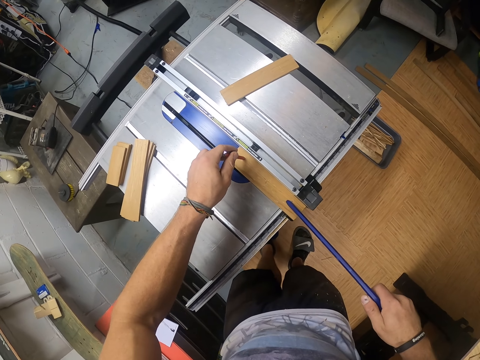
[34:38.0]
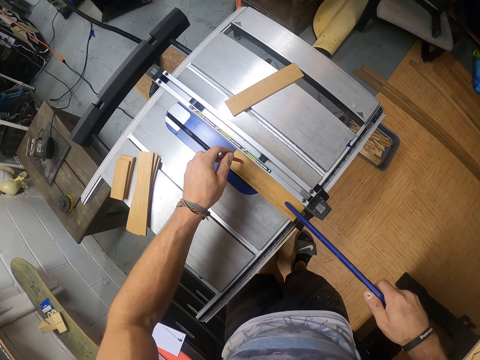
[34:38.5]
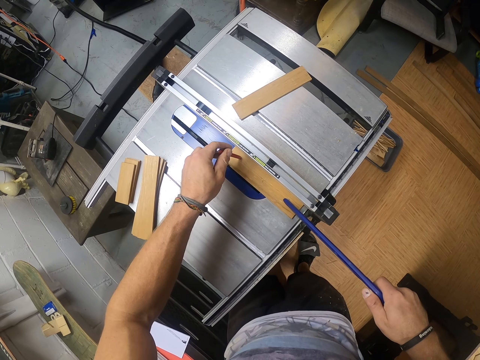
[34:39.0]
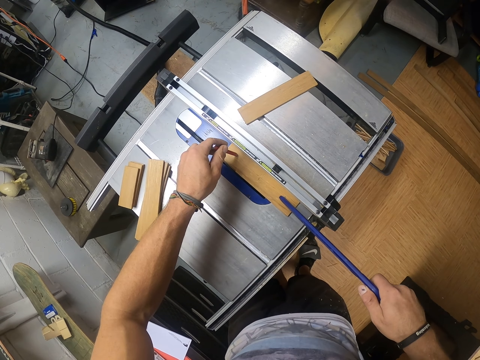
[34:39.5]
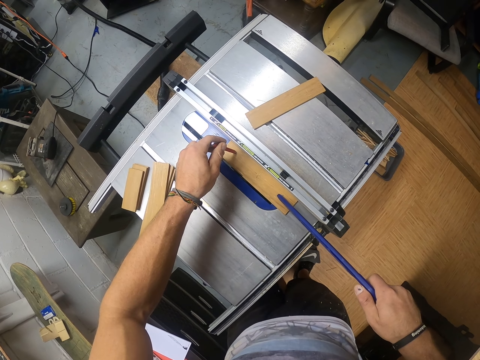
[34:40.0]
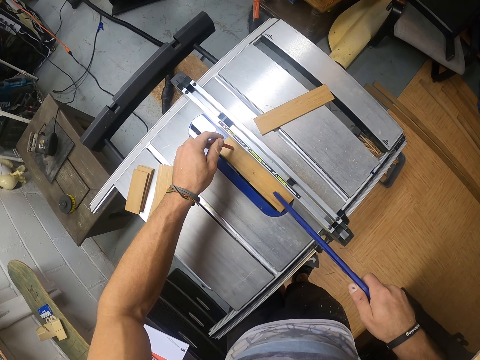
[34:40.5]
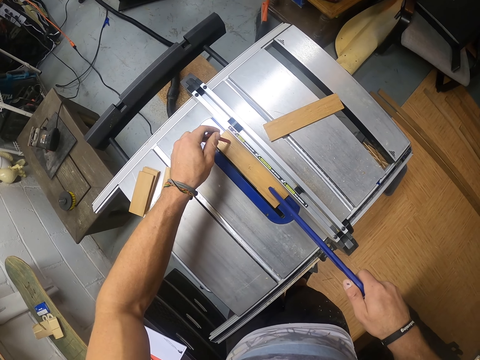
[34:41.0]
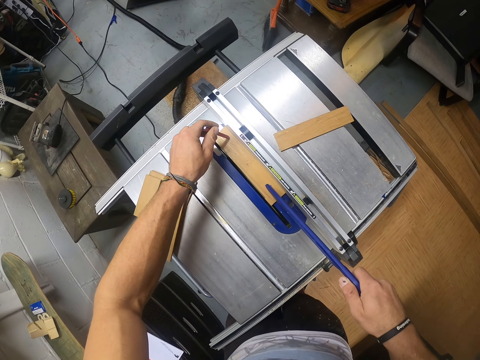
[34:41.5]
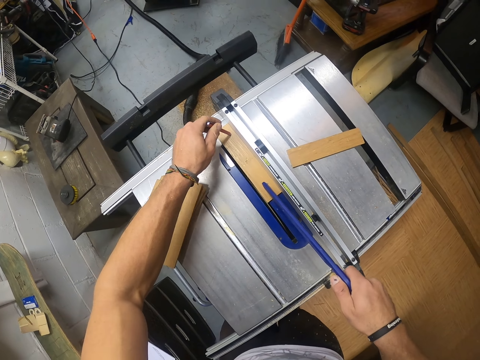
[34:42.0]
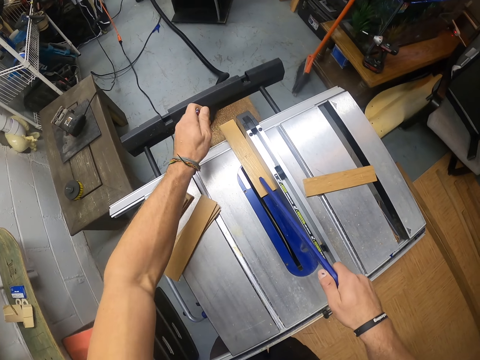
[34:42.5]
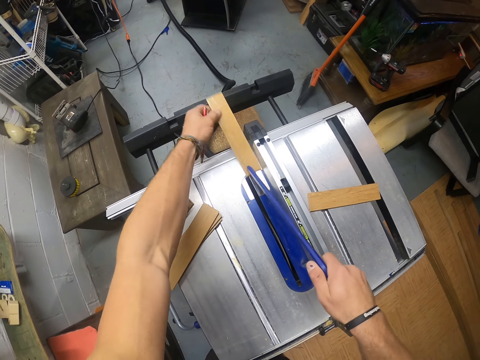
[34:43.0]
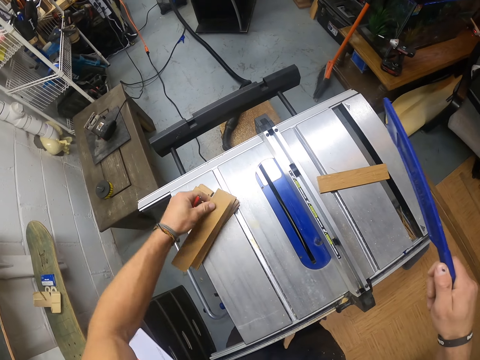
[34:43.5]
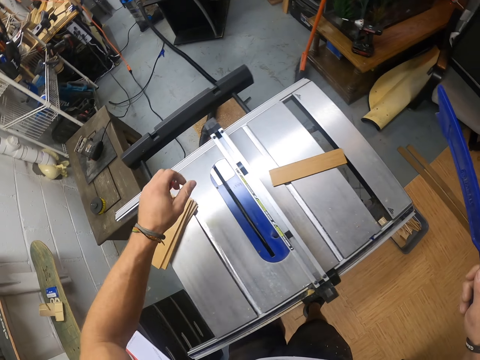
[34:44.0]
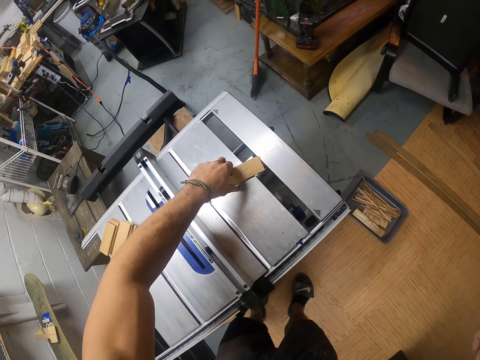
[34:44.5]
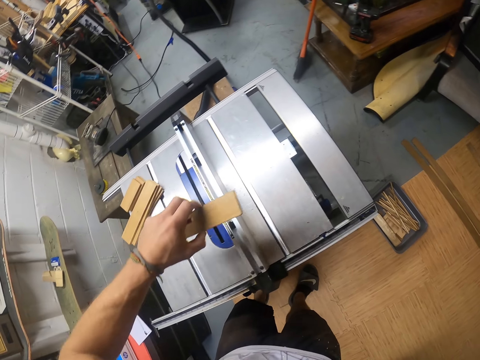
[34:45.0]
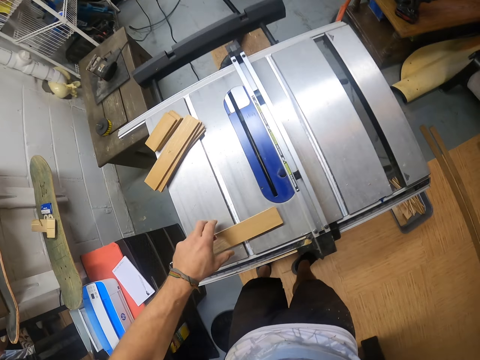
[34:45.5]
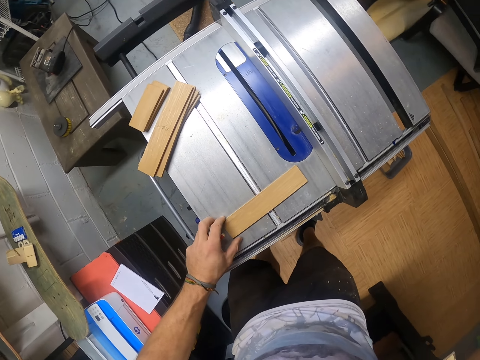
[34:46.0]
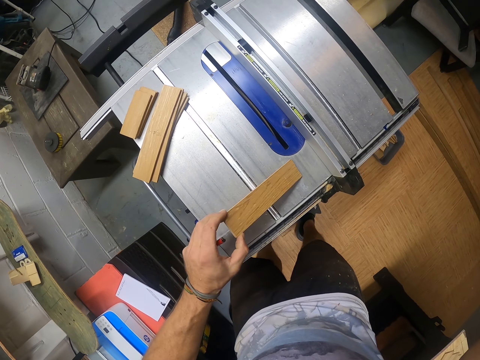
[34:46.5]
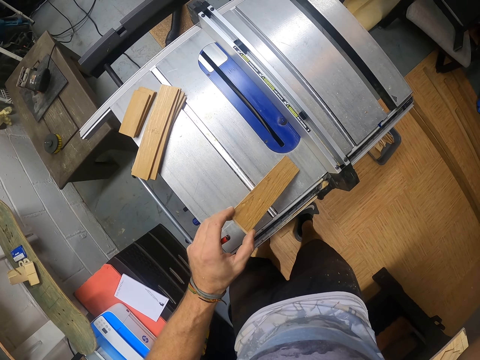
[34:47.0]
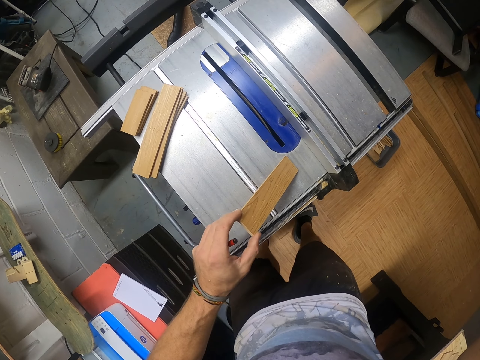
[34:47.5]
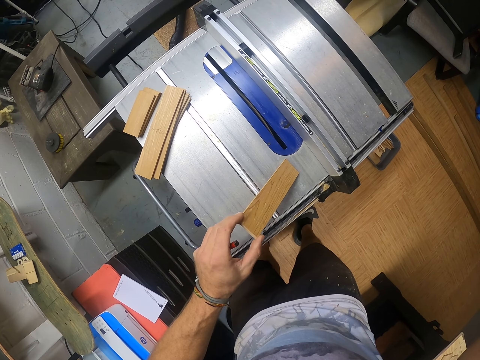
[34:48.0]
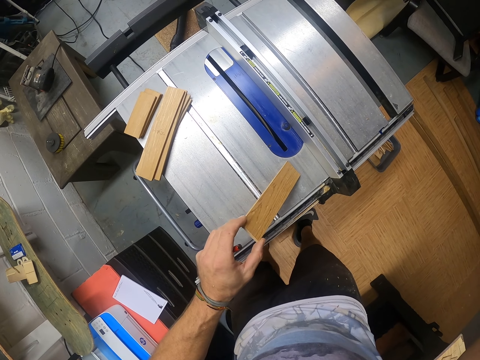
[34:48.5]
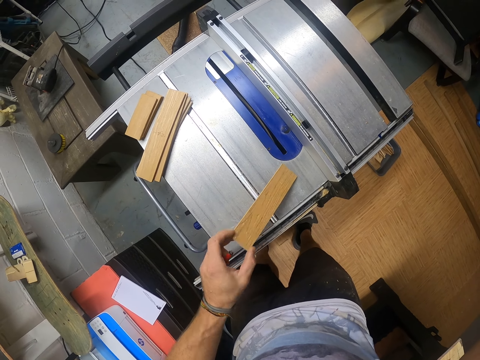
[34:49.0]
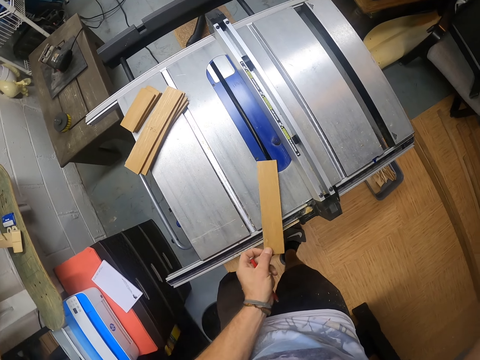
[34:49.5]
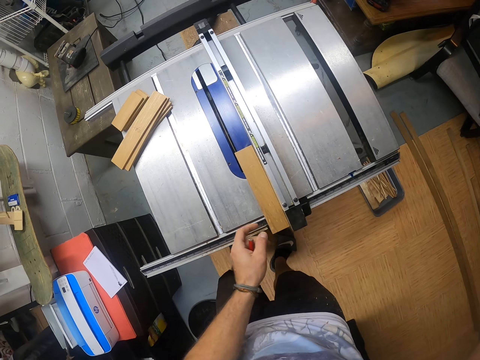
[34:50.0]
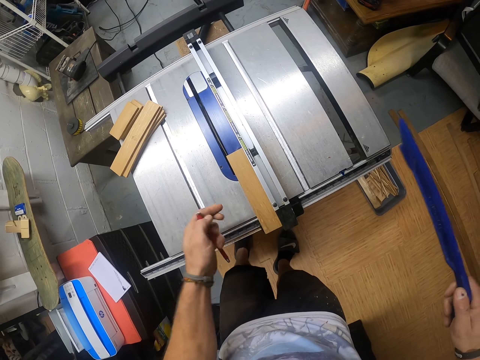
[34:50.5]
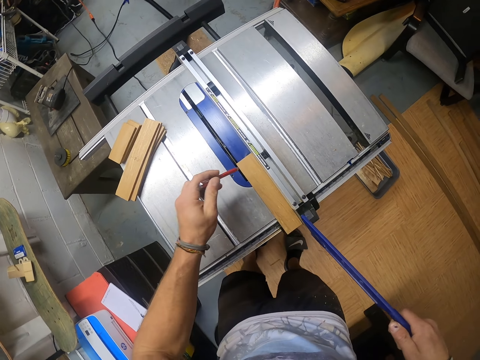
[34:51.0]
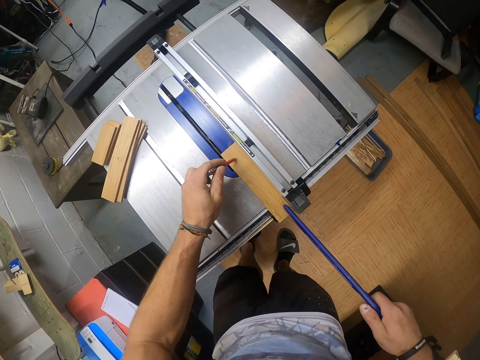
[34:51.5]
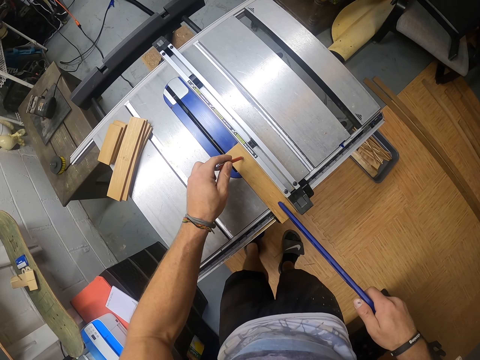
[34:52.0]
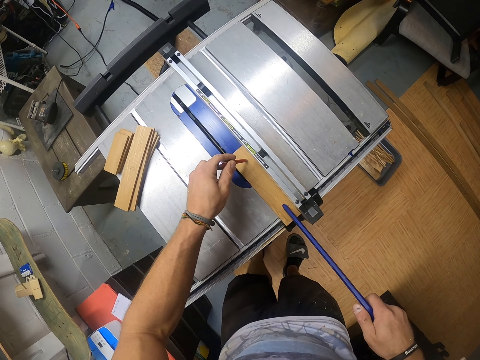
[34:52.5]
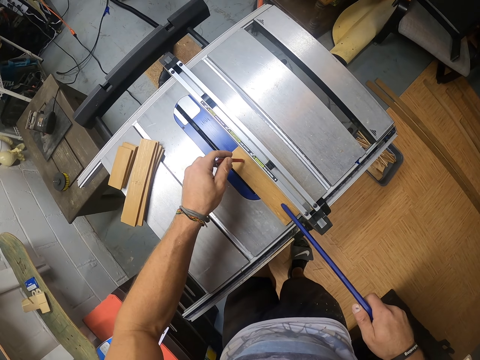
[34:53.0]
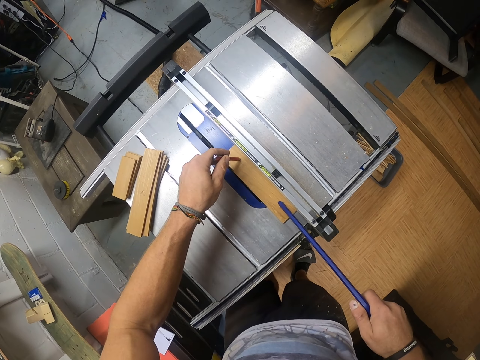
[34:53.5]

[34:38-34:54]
The camera wearer moves the piece of wood with a pencil and knife on the machine. He picks the strip wood from the table saw with his left hand. He places the strip wood in his left hand on the stack of strip wood on the table saw. He picks a strip wood from the table saw with his left hand. He places the strip wood in his left hand on the table saw. He lifts the strip wood on the table saw with his left hand. He drags the piece of wood to the machine. He moves the strip wood on the table saw with his left hand. He places the pen in his left hand on the strip wood on the table saw. He pushes the strip wood between the rip gauge and the blade of the table saw with the push stick in his right hand.

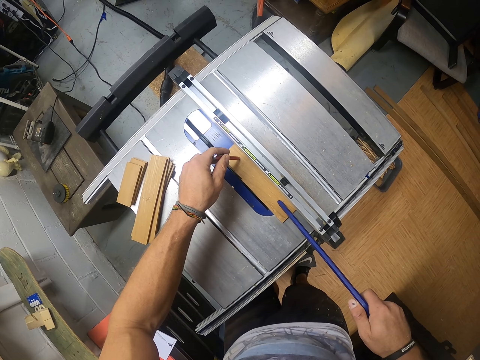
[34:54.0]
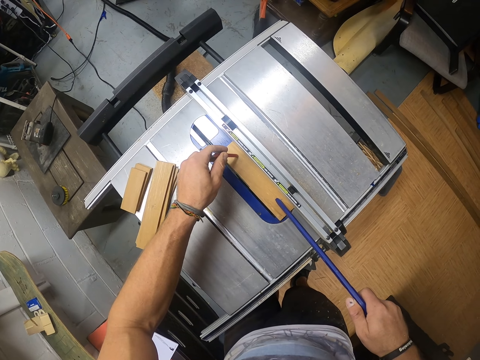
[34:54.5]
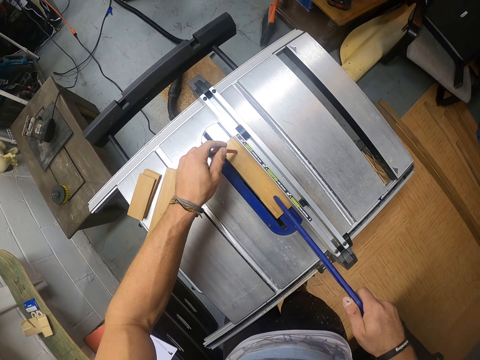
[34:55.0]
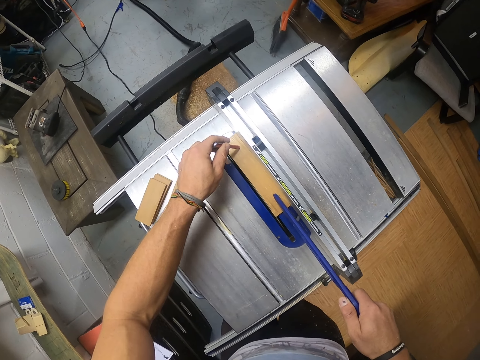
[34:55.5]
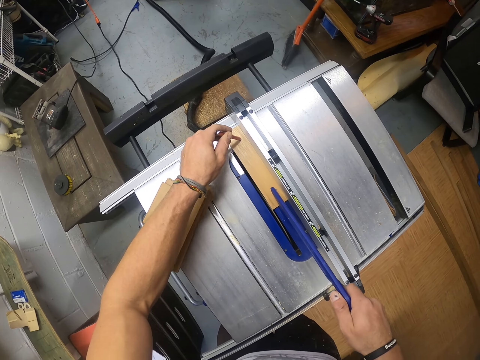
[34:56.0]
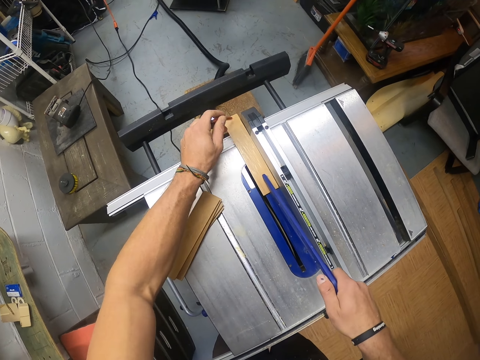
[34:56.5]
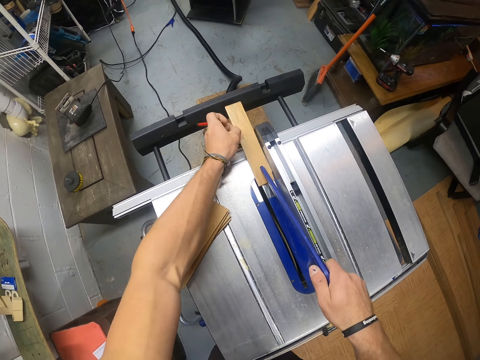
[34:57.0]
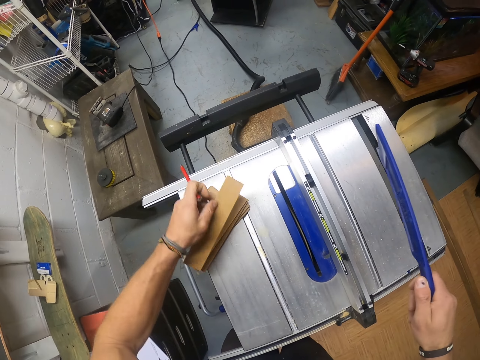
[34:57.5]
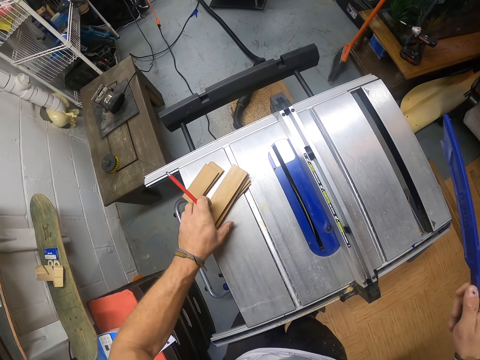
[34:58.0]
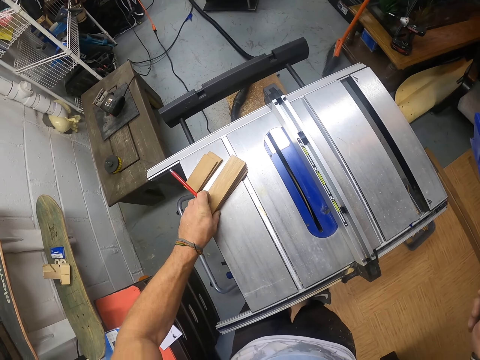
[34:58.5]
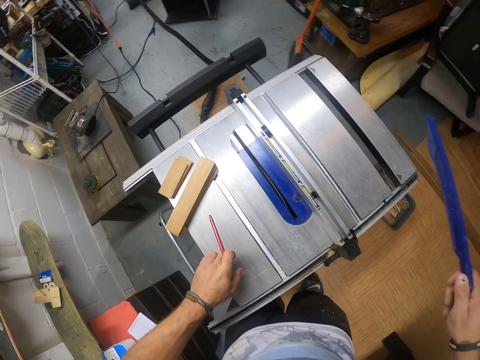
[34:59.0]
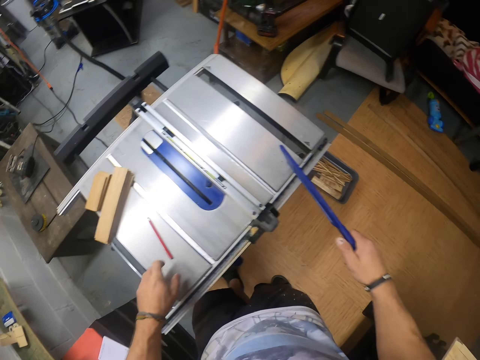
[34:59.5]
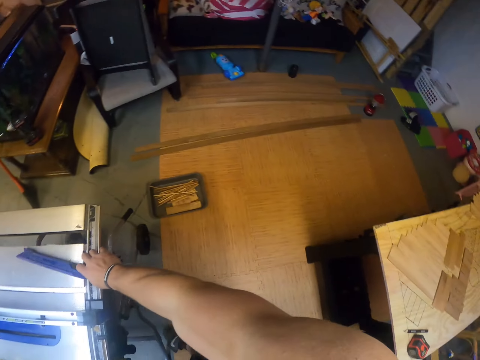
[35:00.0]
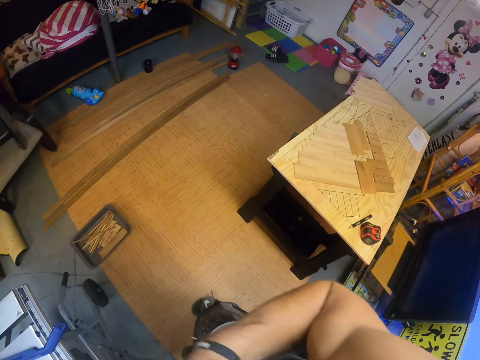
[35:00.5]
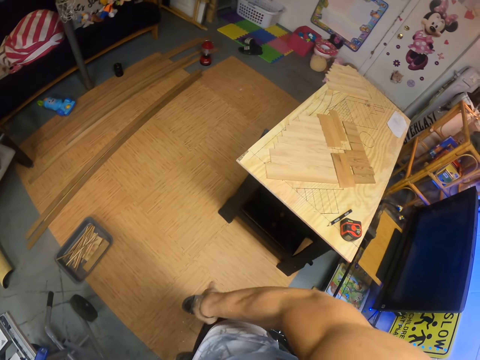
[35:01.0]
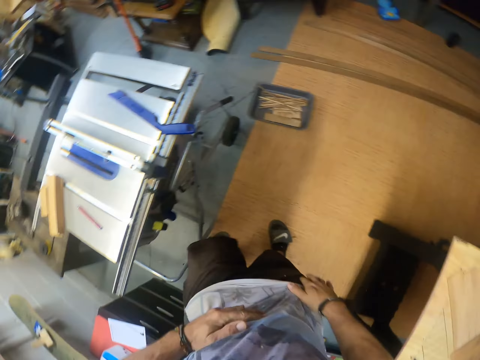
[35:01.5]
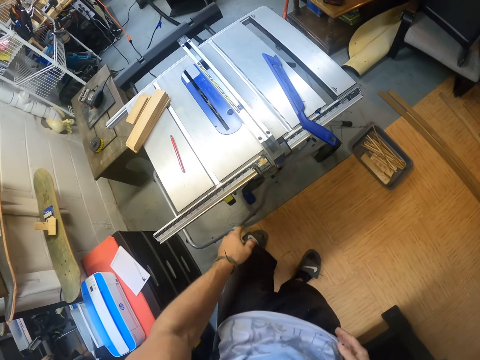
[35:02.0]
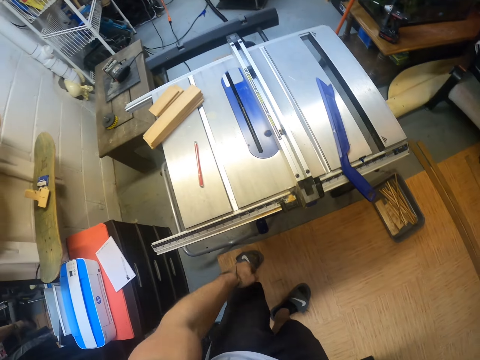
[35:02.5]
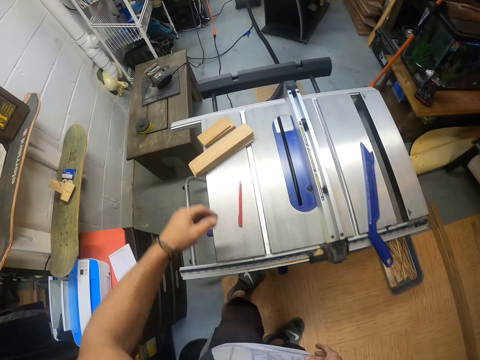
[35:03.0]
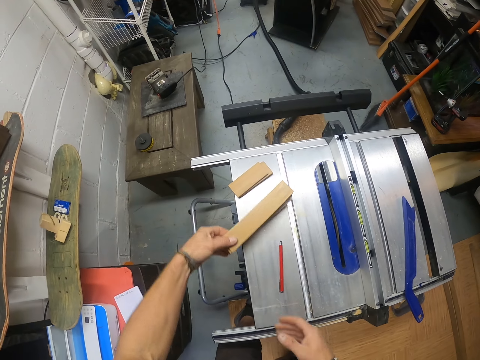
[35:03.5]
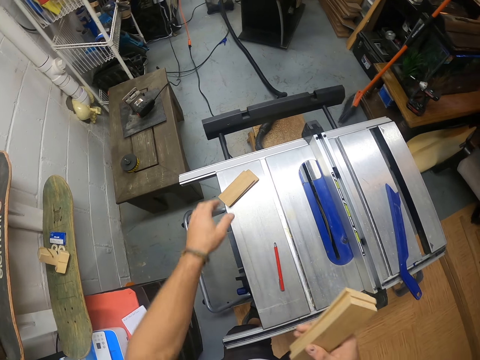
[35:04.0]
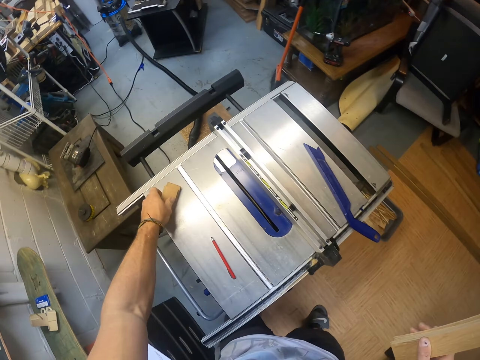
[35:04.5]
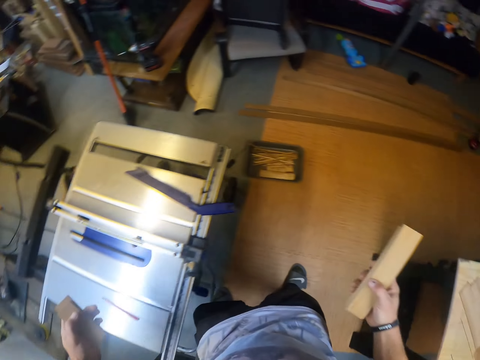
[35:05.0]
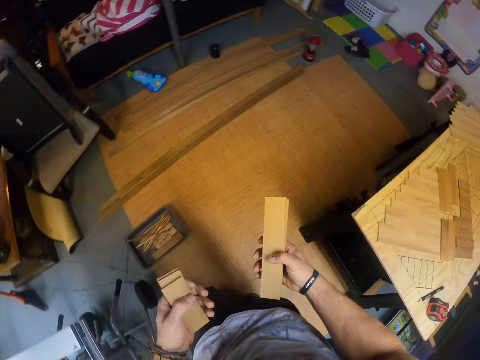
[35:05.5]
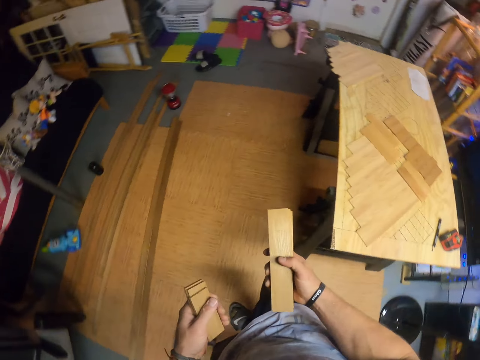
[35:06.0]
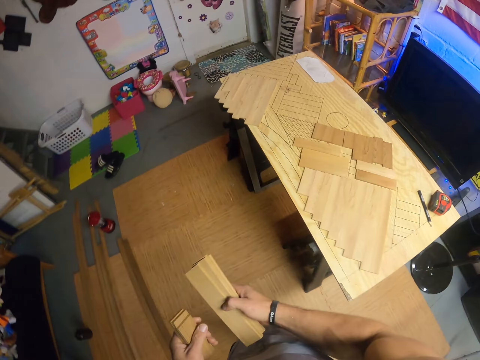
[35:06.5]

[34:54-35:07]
The camera wearer moves the piece of wood with a pencil and knife on the machine. He picks the strip wood from the table saw with his left hand. He places the strip wood in his left hand on the stack of strip wood on the table saw. He adjusts the stack of wood on the table saw with his left hand. He drops the pen and knife in his left hand on the table saw. He drops the push stick in his right hand on the table saw. He dusts his clothes with his hands. He wipes the hands on the clothes. He presses a button on the table saw with his left hand. He picks the stack of strip wood from the table saw with his left hand. He passes the stack of strip wood in his left hand to his right hand. He picks the stack of strip wood from the table saw with his left hand.
